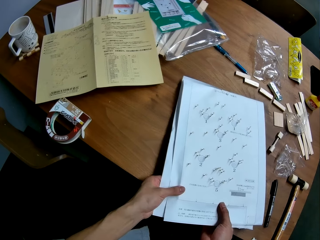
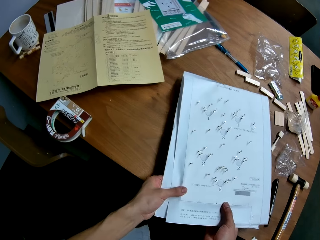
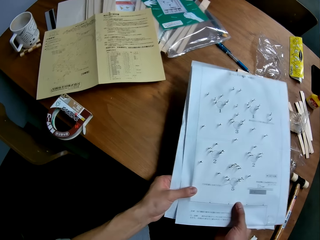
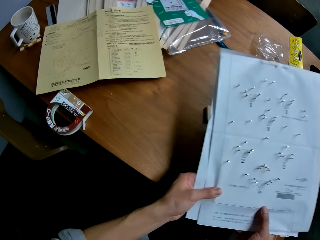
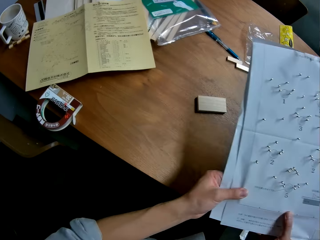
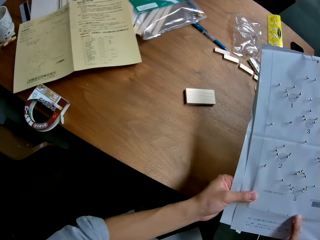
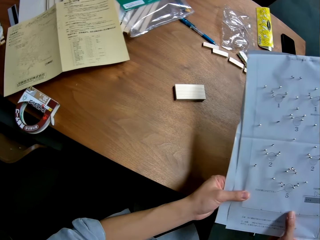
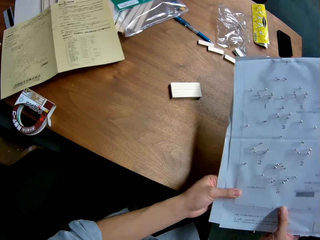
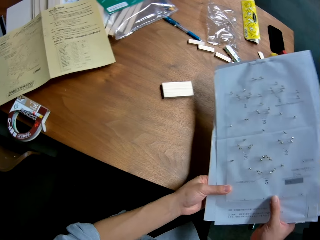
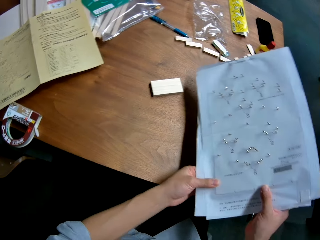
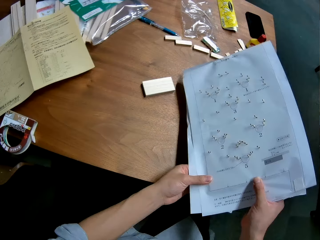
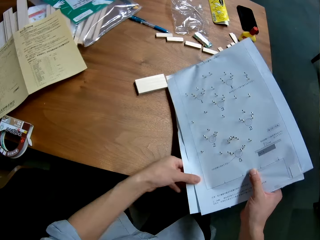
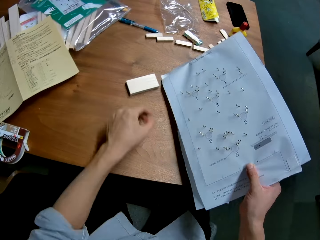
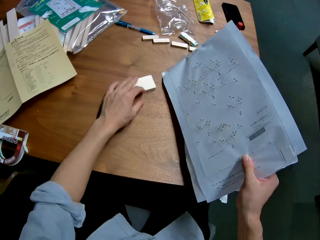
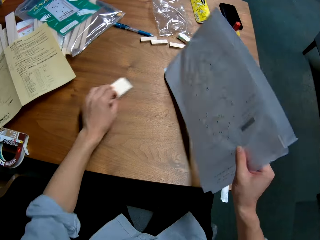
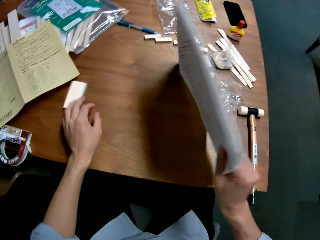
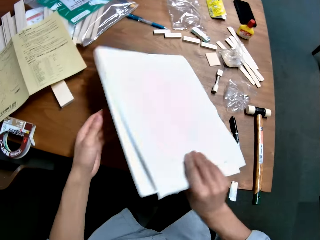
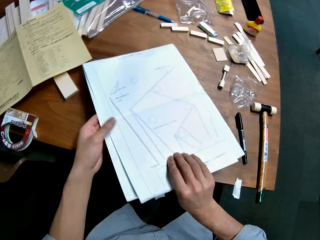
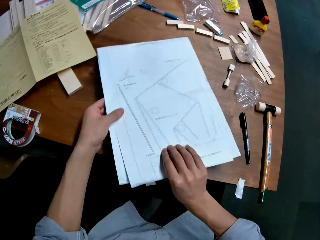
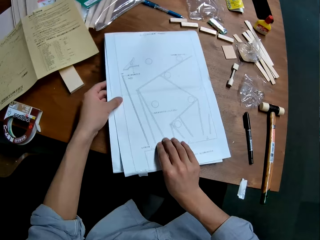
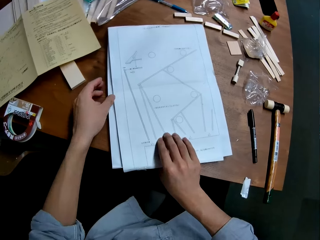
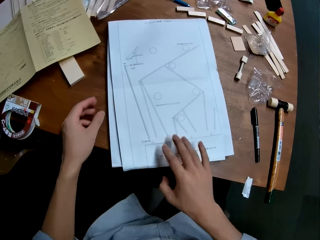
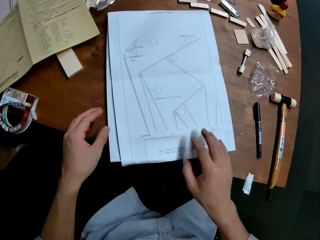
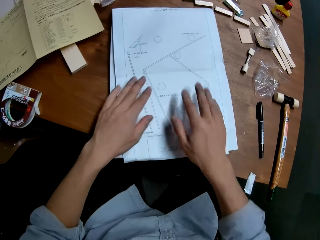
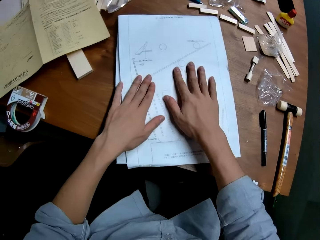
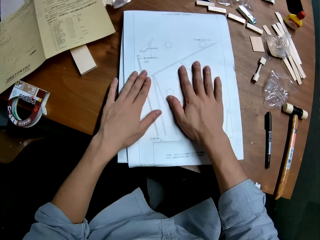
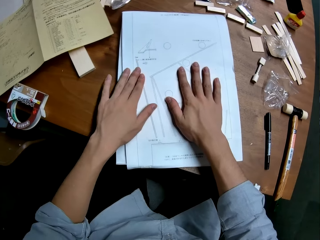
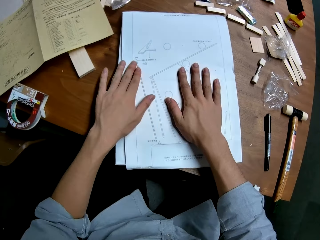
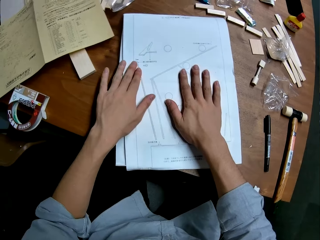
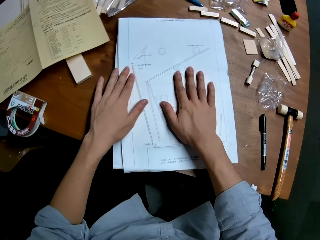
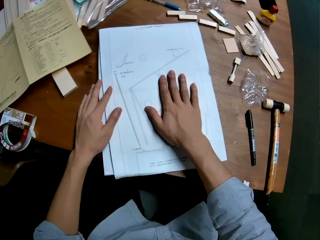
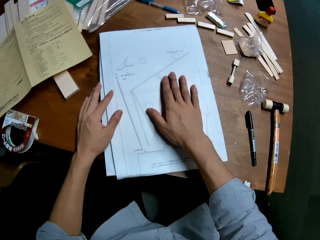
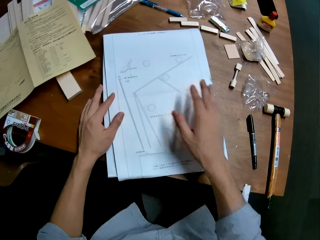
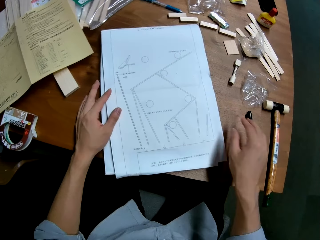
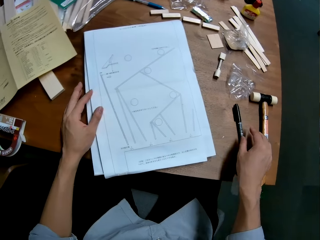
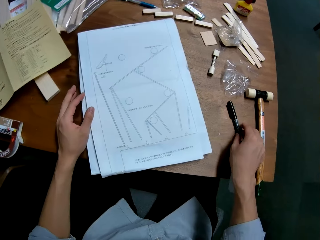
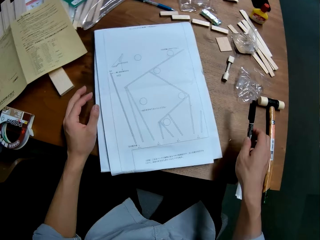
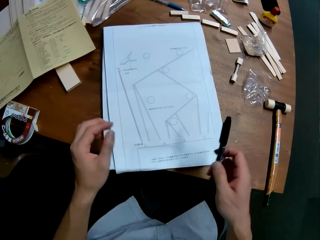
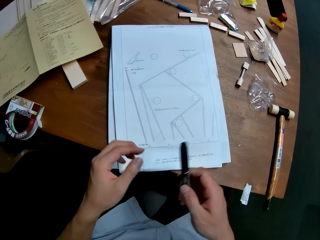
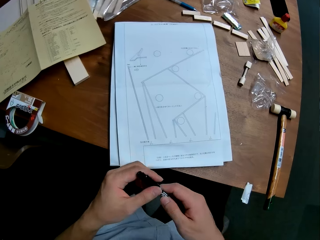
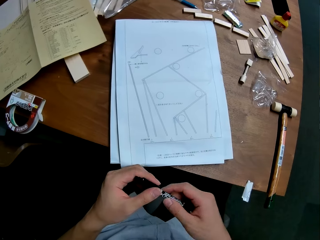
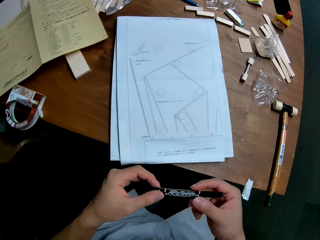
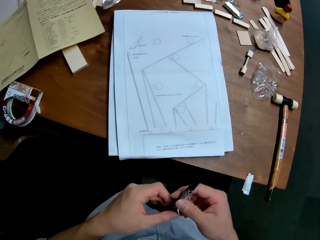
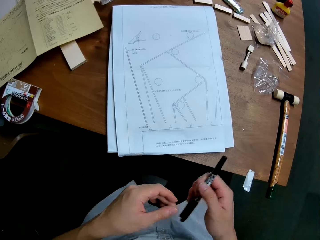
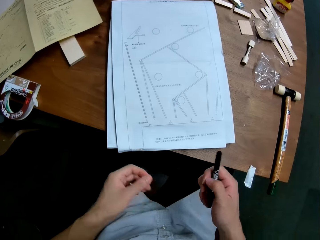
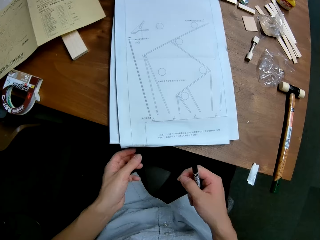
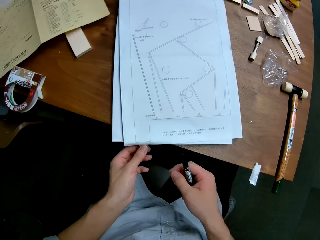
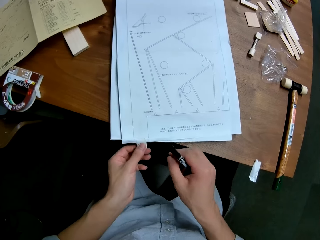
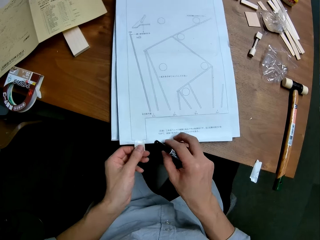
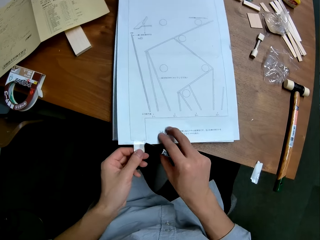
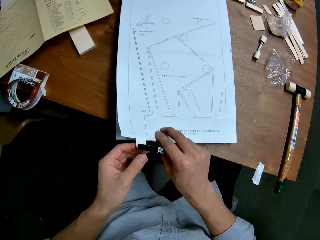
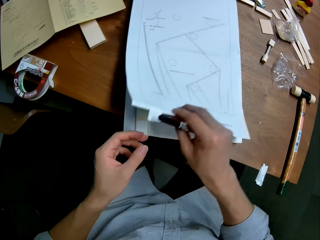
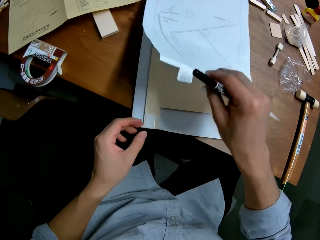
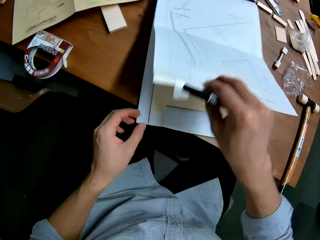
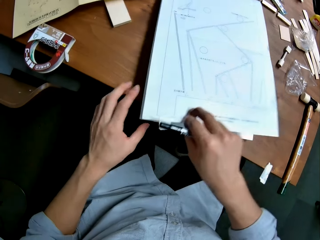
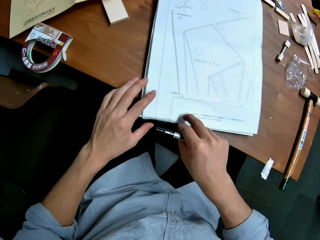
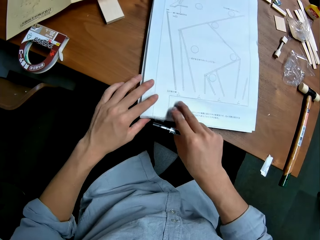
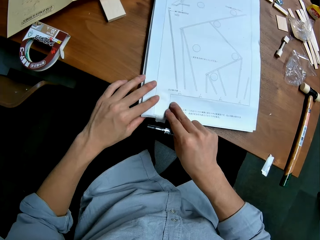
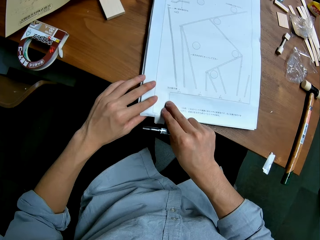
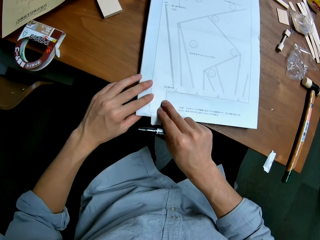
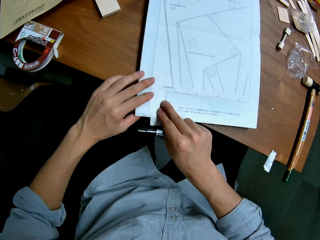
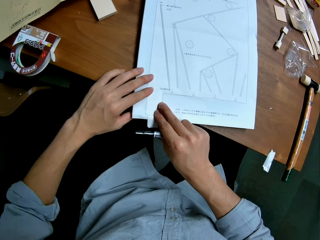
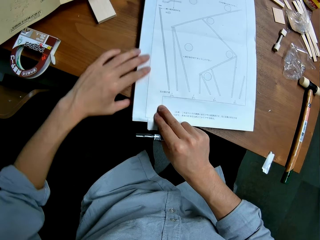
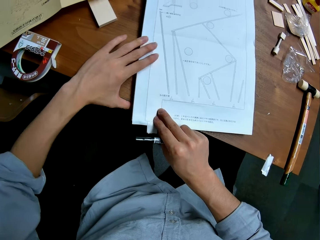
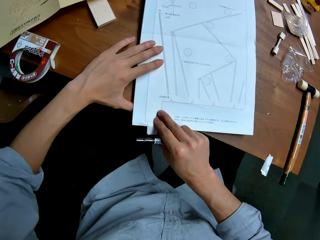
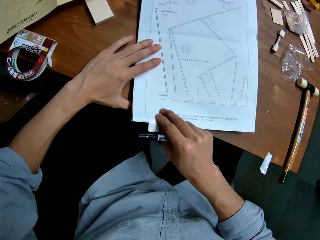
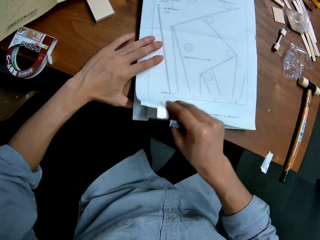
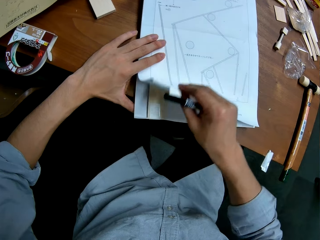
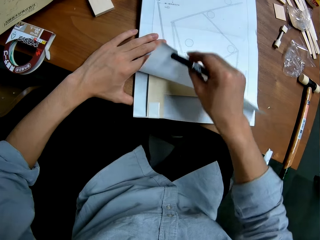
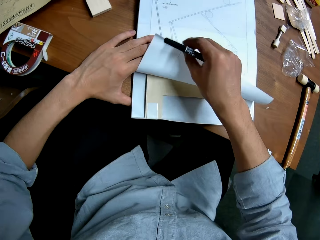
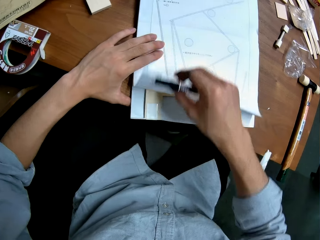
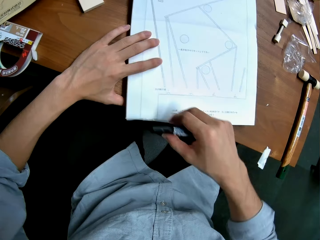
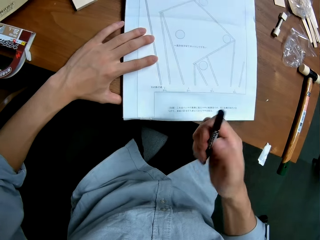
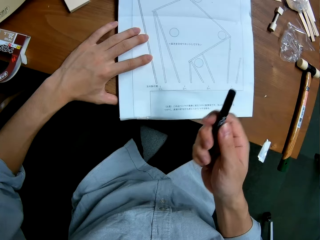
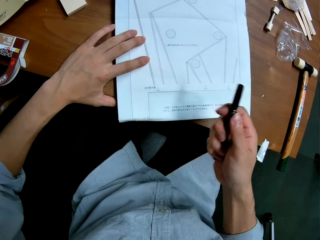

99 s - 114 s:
The camera wearer takes the papers from the table. They turn the papers upside down. They place both hands on the papers. They take a pen from the table. They raise the paper up. They open the paper. They place the paper down.

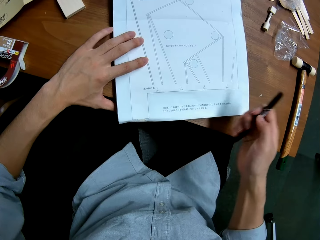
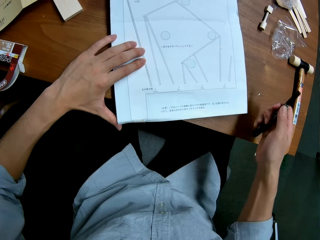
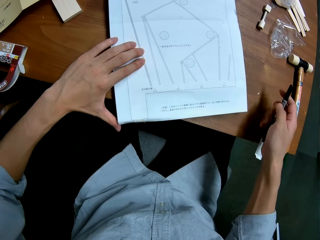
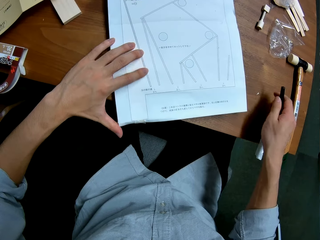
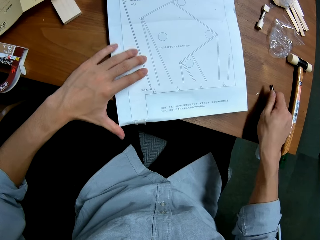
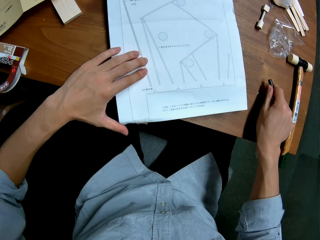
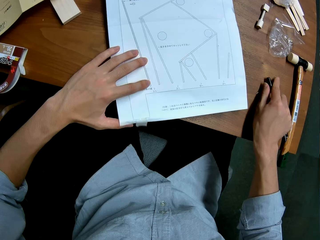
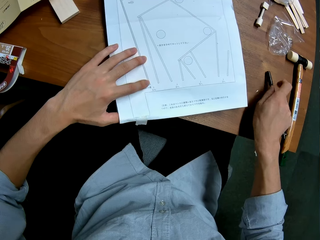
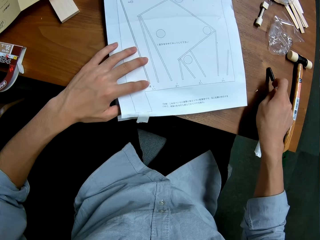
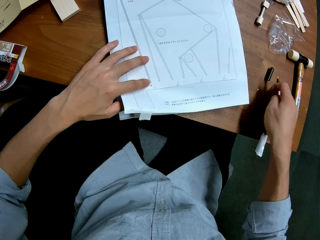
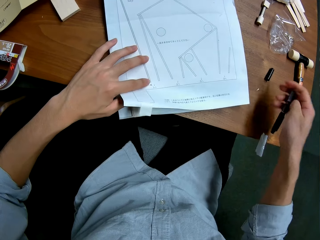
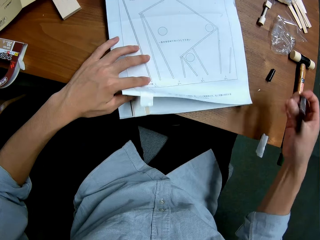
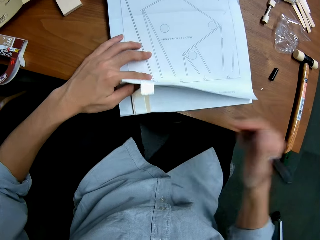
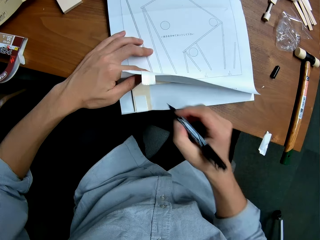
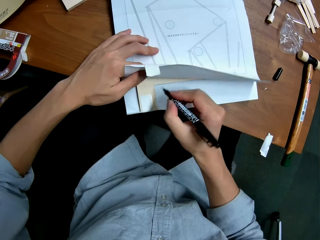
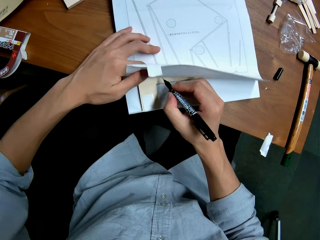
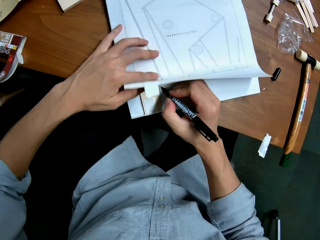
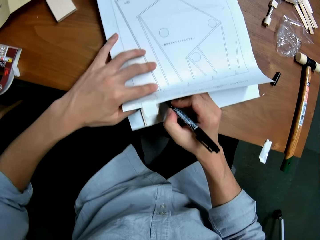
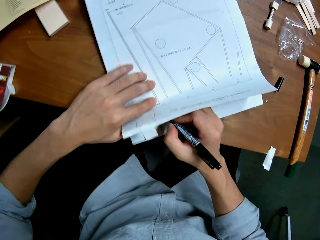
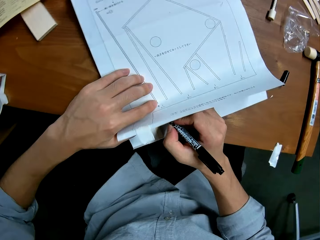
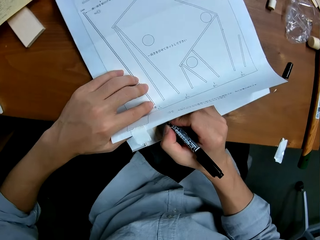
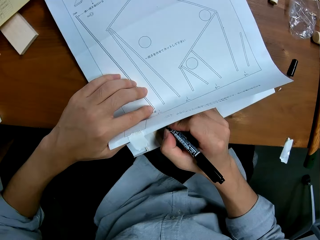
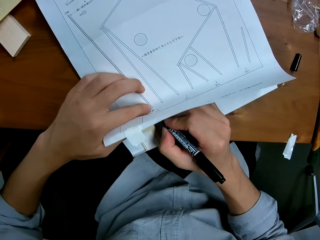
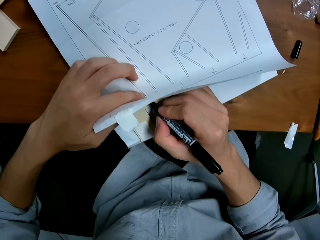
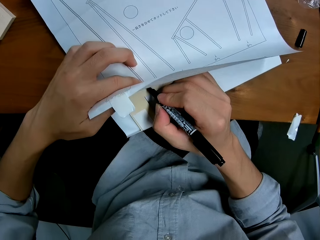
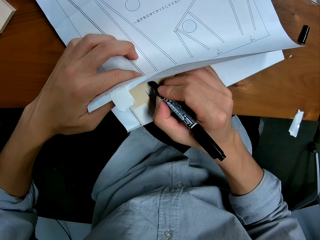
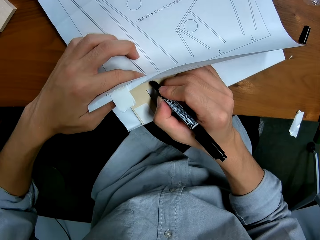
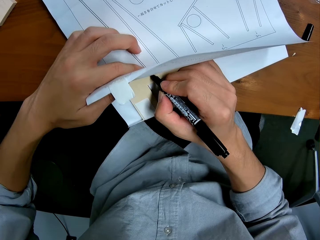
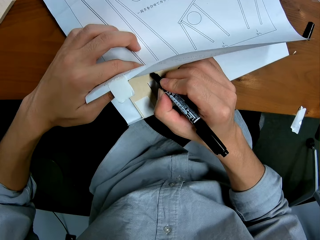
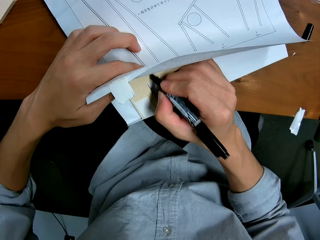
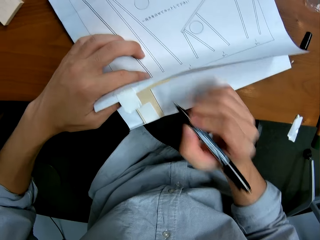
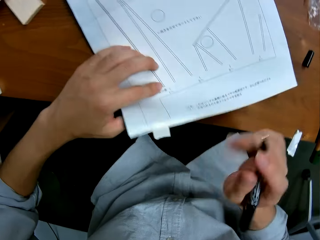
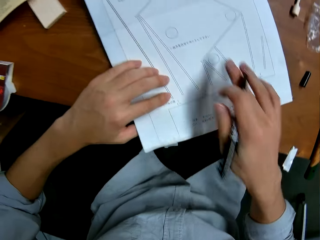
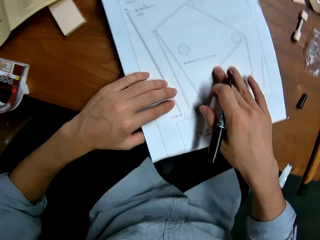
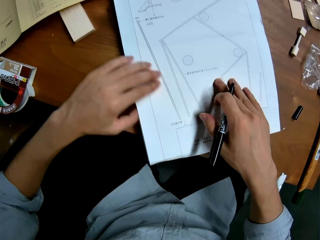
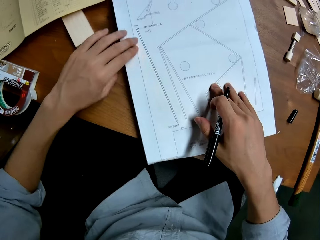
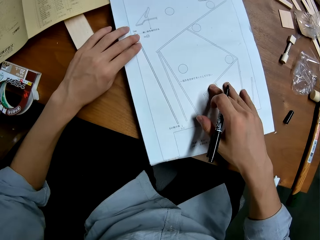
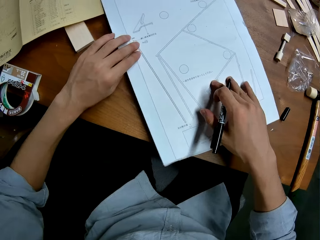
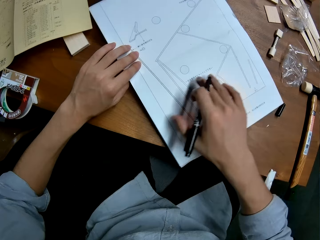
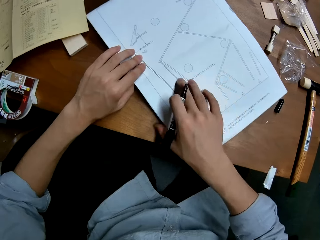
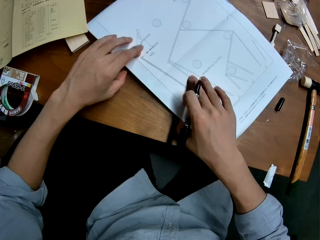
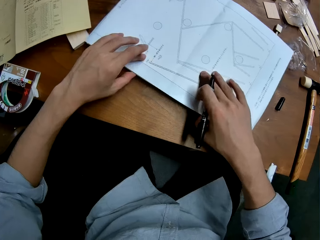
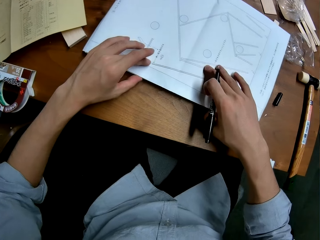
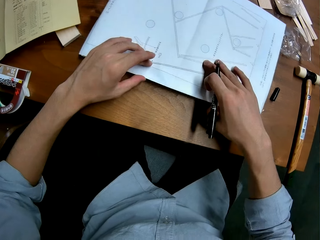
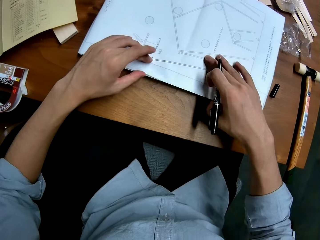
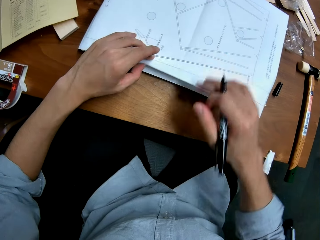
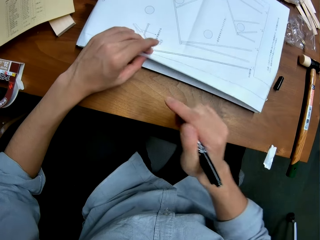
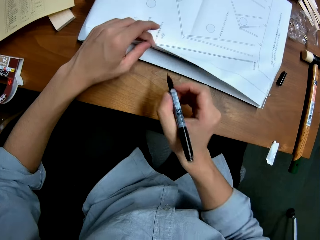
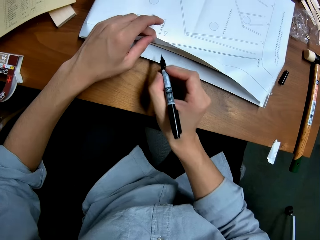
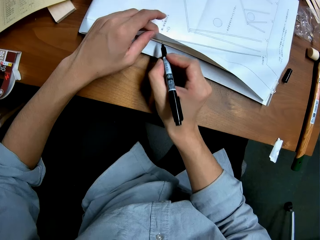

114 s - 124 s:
The camera wearer removes the cover of the pen. They raise up the paper a bit. They mark the wood sheet on the paper with the pen. They touch the paper. They move the paper and wood sheet.
